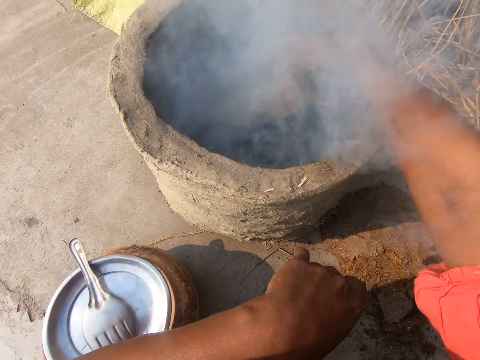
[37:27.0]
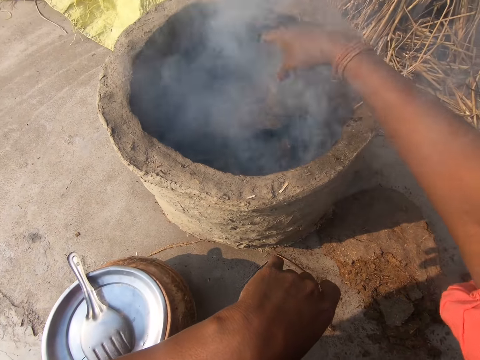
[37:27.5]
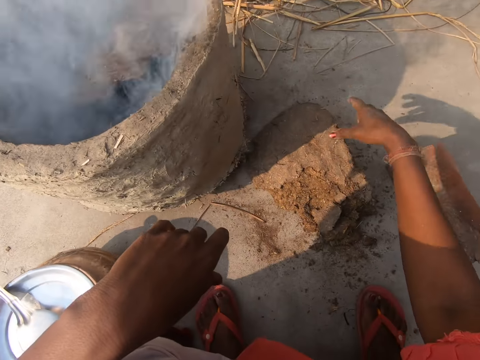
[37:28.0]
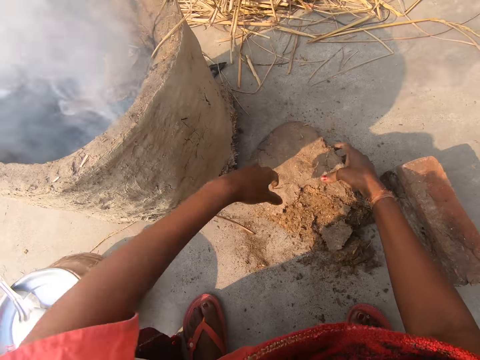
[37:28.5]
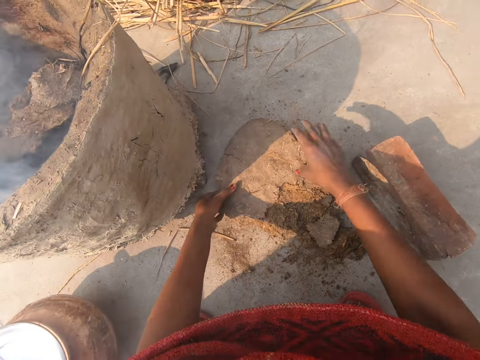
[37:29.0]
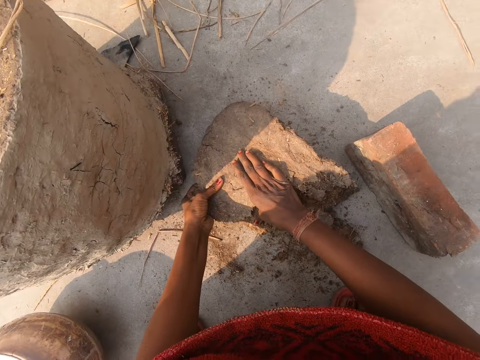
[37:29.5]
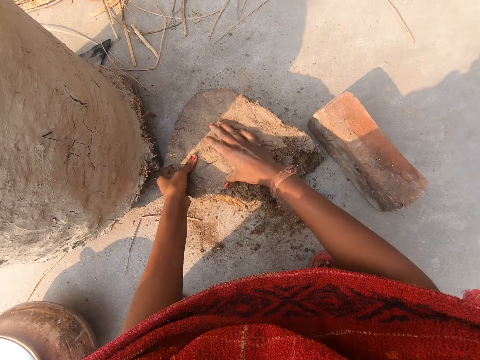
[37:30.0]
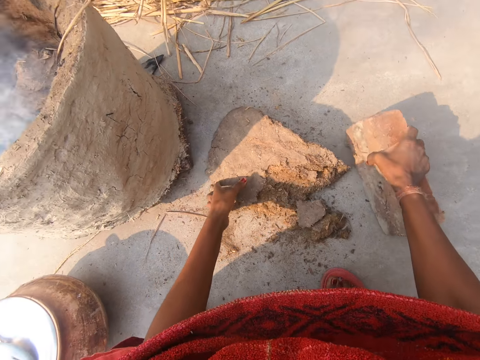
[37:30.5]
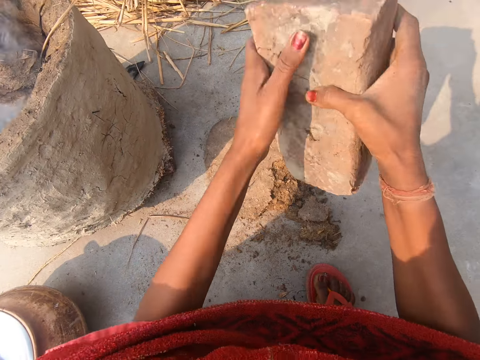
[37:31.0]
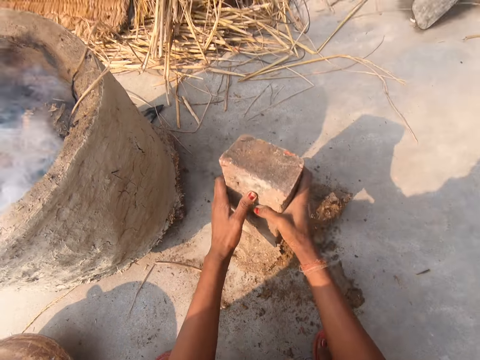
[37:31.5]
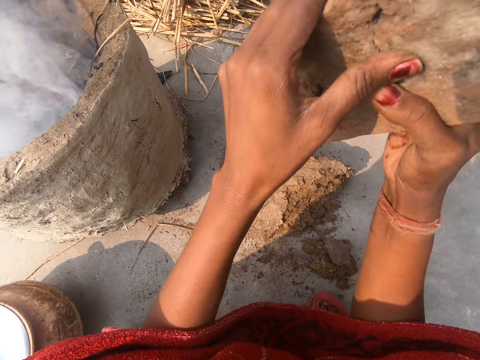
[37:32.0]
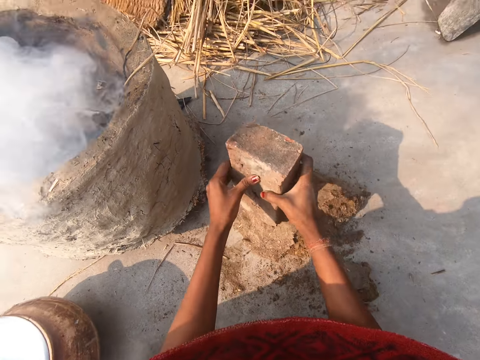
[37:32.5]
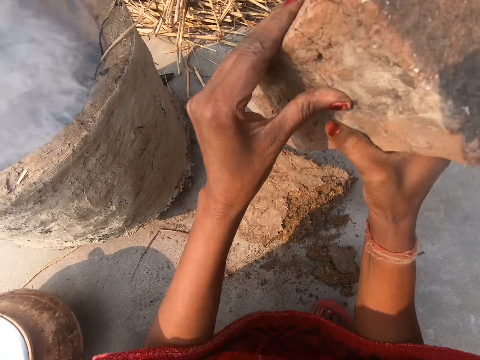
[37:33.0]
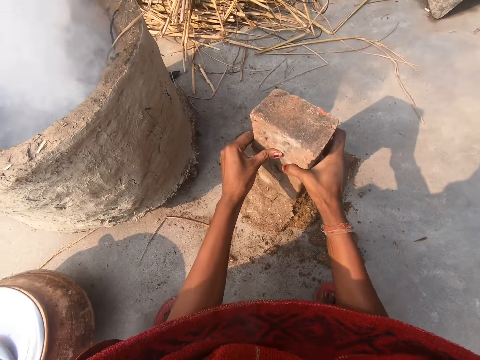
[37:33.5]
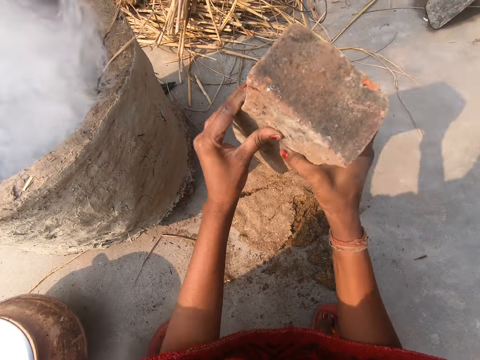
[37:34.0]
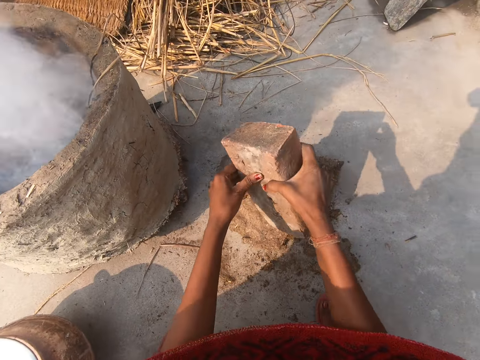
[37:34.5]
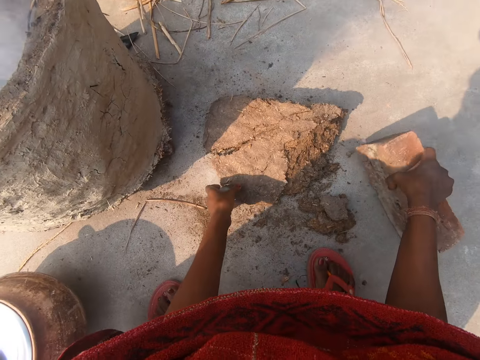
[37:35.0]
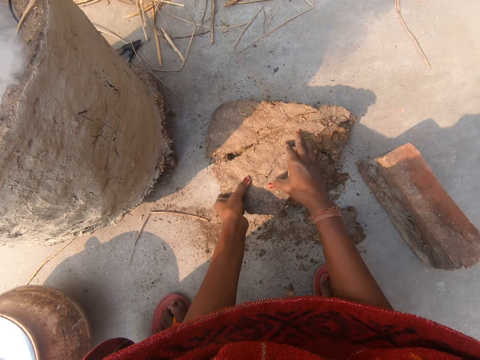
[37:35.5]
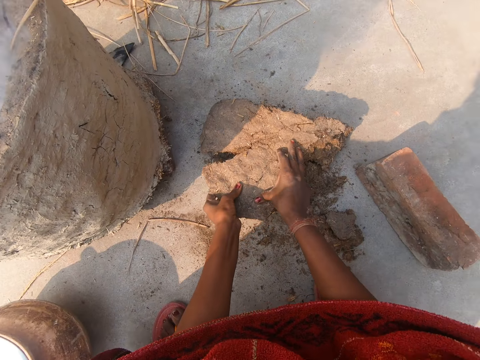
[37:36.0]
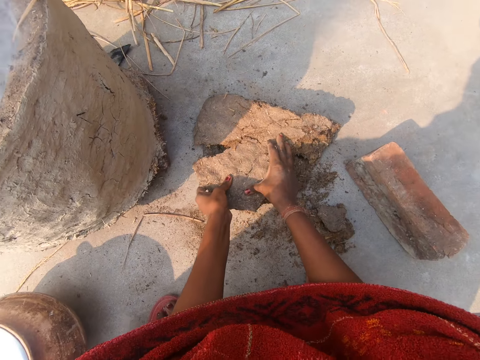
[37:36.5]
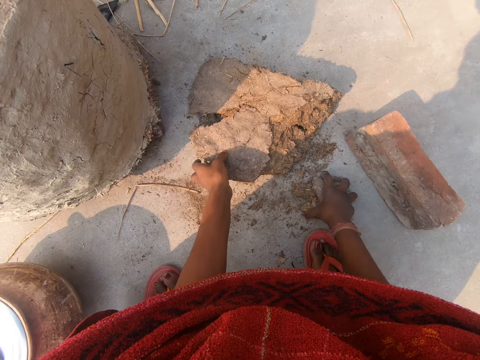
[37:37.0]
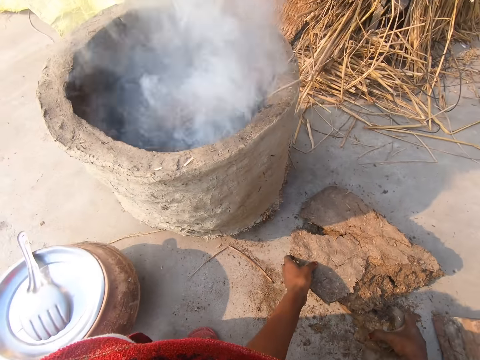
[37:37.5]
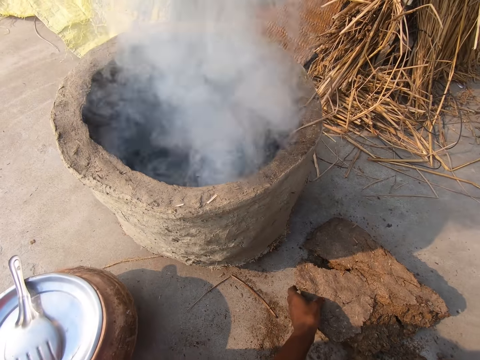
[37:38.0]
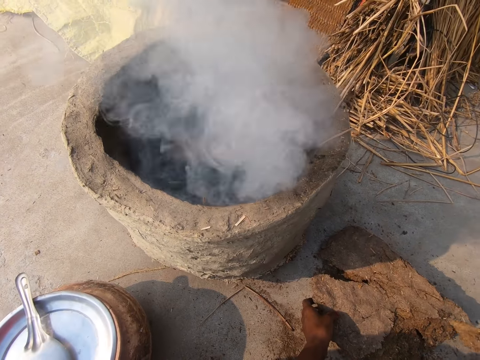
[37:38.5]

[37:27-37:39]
The camera wearer drops the piece of sawdust or cow dung into the clay brazier with her right hand. She looks around. She holds the cow dung on the ground. She tries to press the remaining piece of the block of sawdust on the ground with both hands. She picks up the brick or stone from the ground with her right hand. She hits the cow dung with the stone on the ground. She breaks the remaining piece of the block with the brick with both hands. She drops the brick on the ground with her right hand. She holds the cow dung on the ground. She exerts pressure on the remaining piece of sawdust on the ground with both hands. She grabs some pieces of sawdust from the ground with her right hand. She looks around.

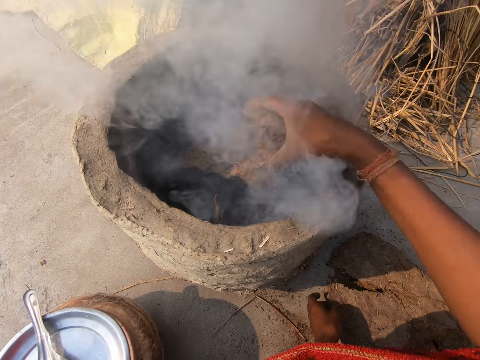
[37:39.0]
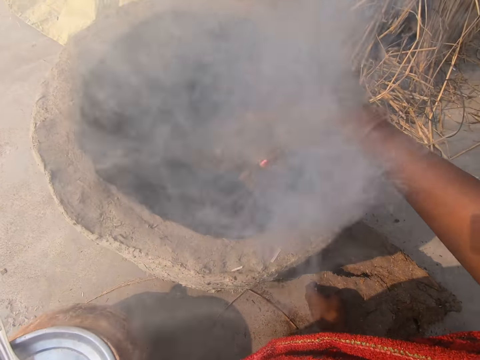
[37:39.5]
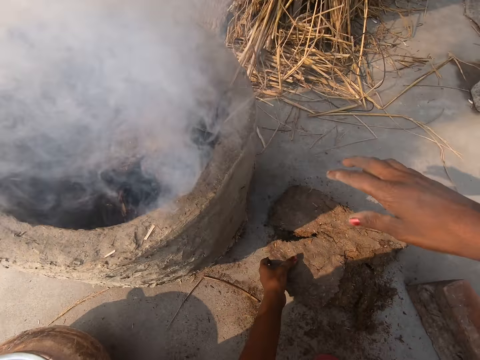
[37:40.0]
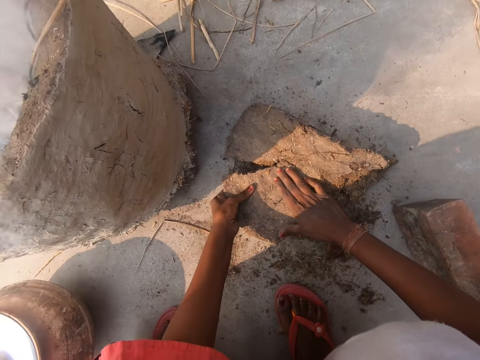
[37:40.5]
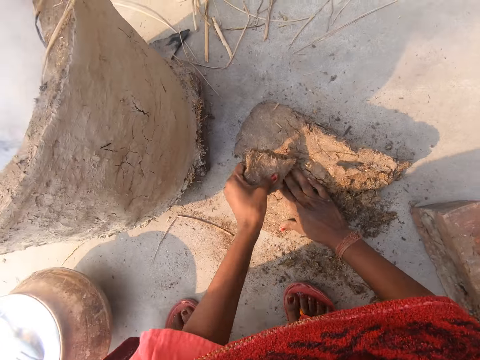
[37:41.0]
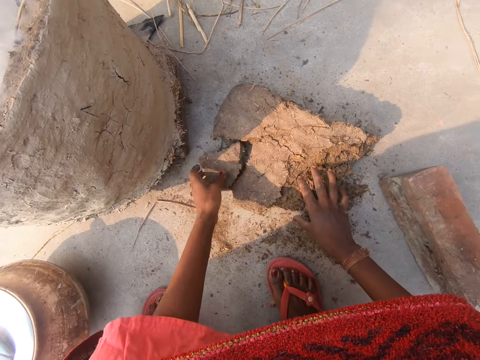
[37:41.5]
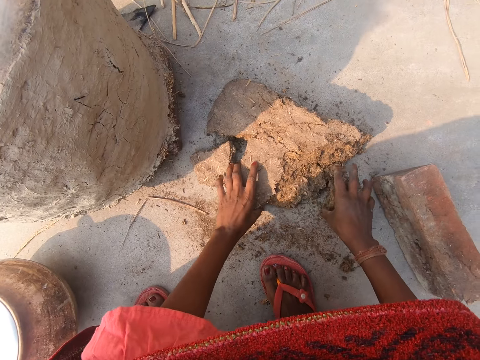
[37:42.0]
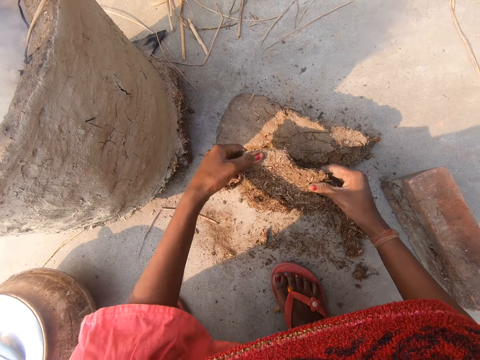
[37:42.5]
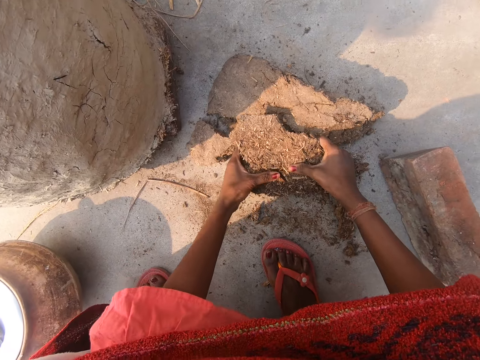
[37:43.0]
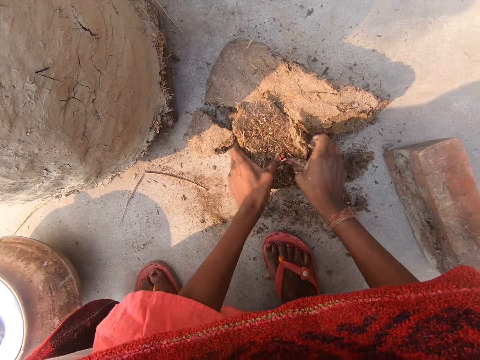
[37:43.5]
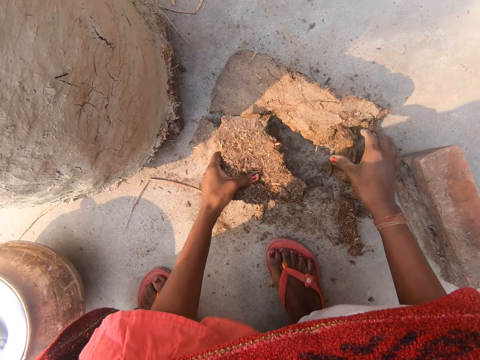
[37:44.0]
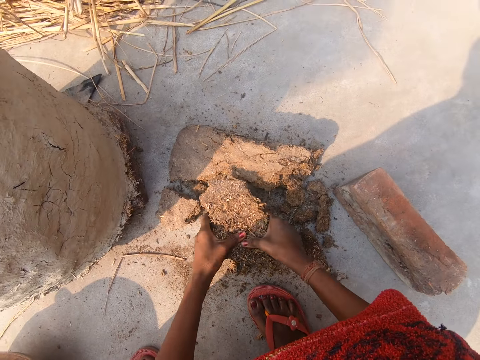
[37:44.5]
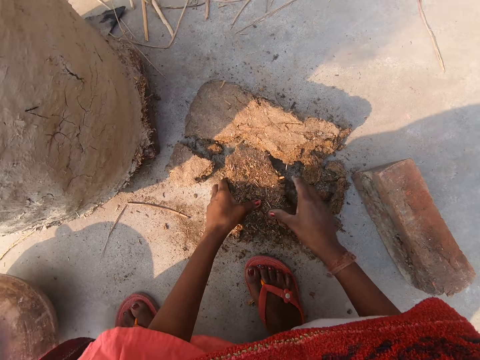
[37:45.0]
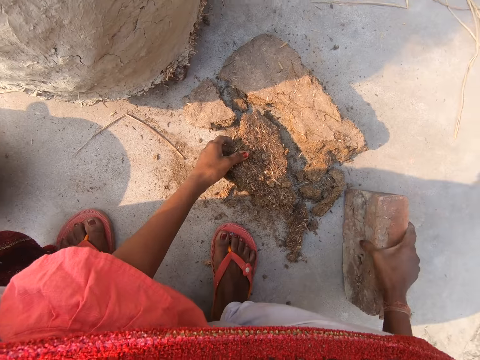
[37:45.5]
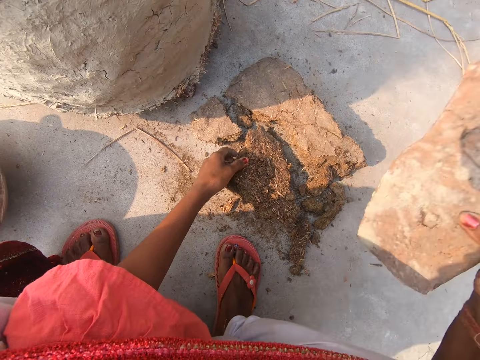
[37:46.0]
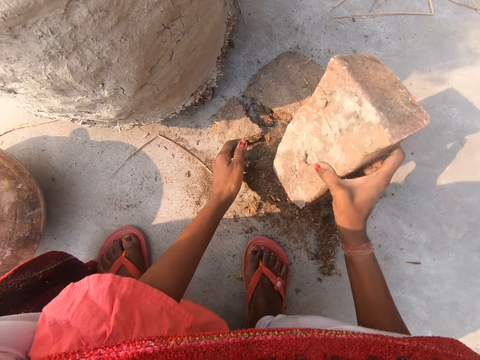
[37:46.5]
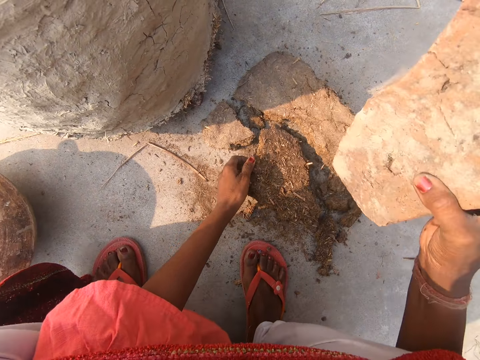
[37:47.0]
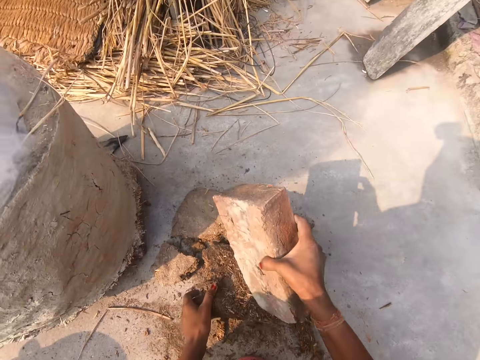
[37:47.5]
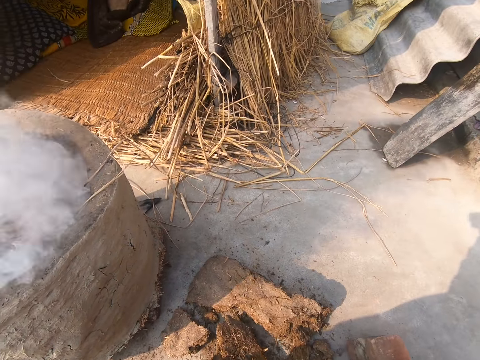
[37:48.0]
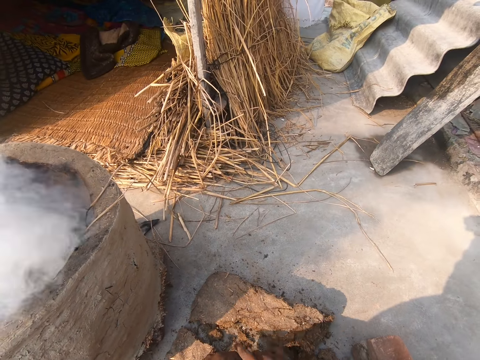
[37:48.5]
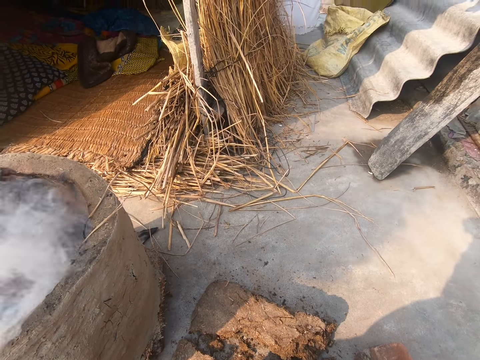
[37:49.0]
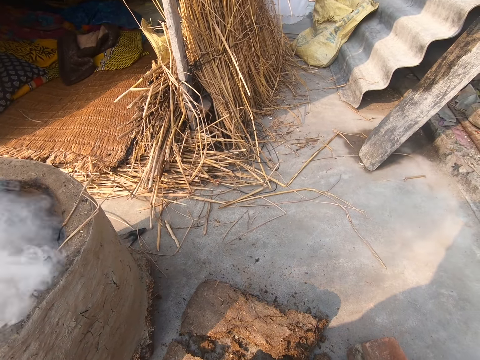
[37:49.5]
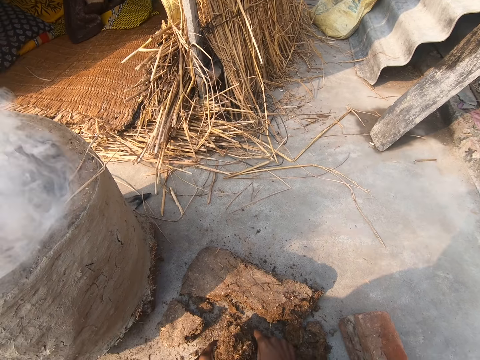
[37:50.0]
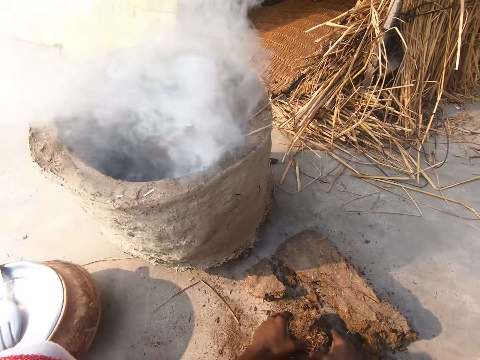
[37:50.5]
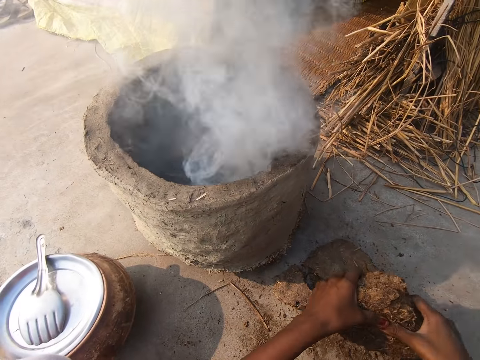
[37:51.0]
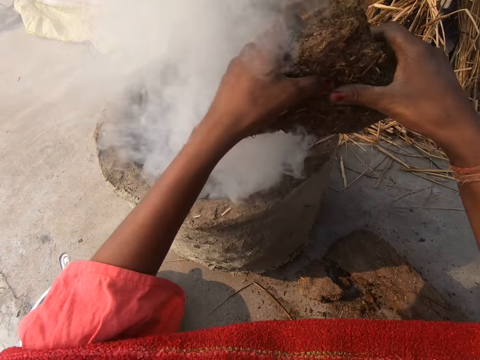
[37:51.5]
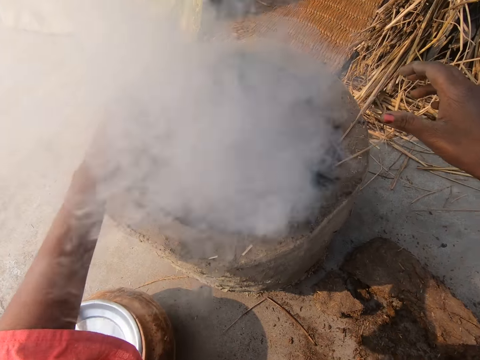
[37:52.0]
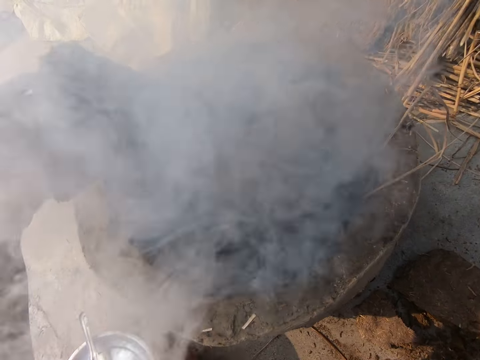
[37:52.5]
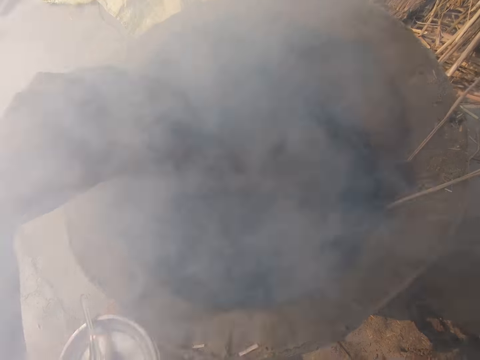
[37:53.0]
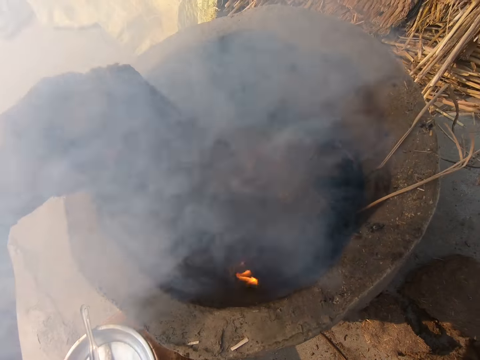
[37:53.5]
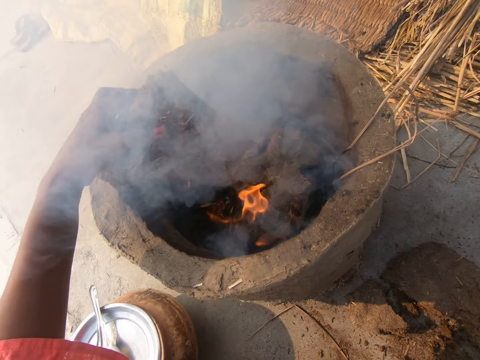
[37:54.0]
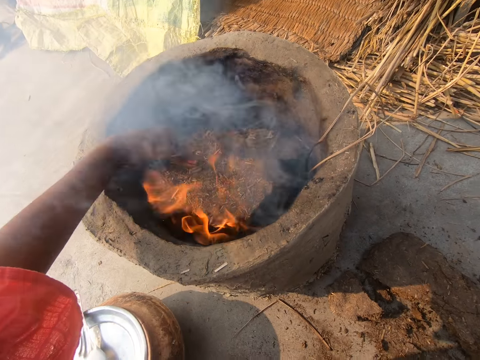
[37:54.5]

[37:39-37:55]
The camera wearer drops the pieces of sawdust or cow dung into the clay brazier or fire place. She looks around. She presses the cow dung on the ground. She breaks another piece of sawdust from the remaining block with both hands. She turns over a piece of the broken block of sawdust on the ground with both hands. She presses the cow dung on the ground. She chips off a piece of the sawdust with her right hand. She drops the chipped part on the ground with her right hand. She presses the cow dung on the ground. She picks up the brick on the ground with her right hand. She hits the piece of sawdust with the brick on the ground. She drops the brick on the ground with her right hand. She holds the cow dung on the ground. She looks around. She holds up the piece of sawdust with both hands. She removes her right hand from the piece of sawdust. She holds the cow dung over the fire place. She blows air on the fire place. She puts the cow dung in the fire place.
